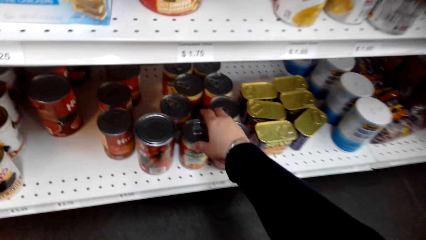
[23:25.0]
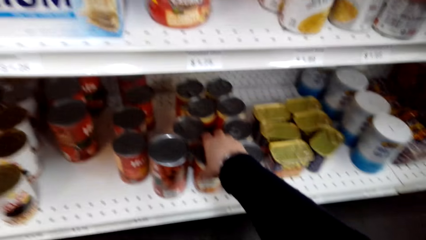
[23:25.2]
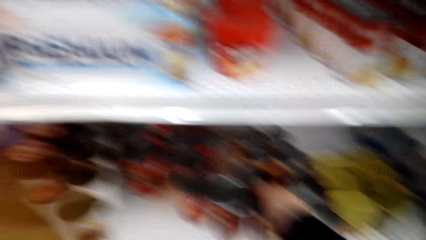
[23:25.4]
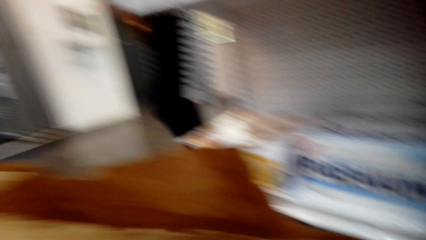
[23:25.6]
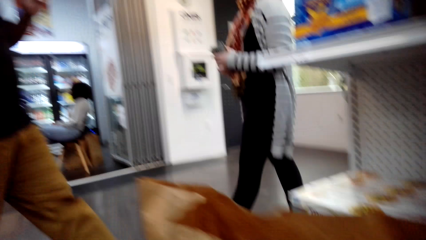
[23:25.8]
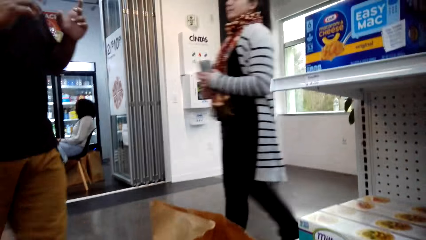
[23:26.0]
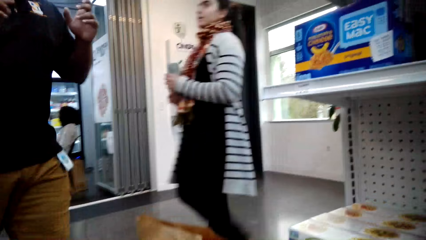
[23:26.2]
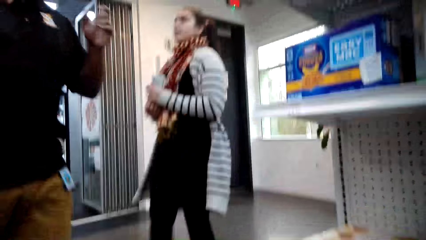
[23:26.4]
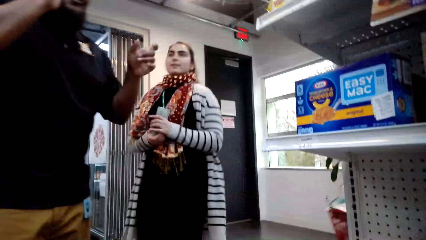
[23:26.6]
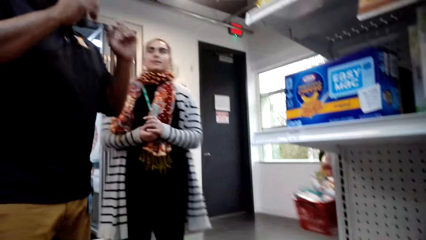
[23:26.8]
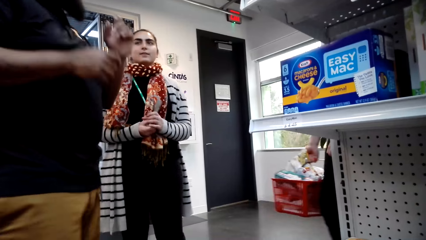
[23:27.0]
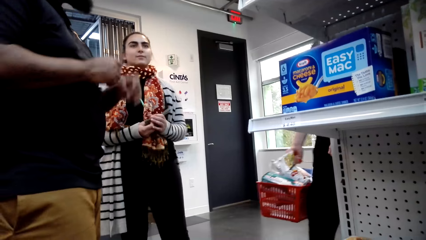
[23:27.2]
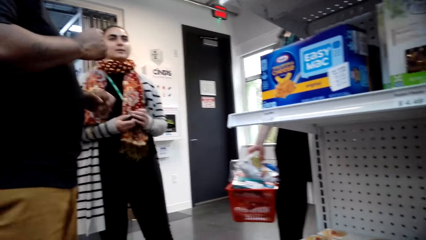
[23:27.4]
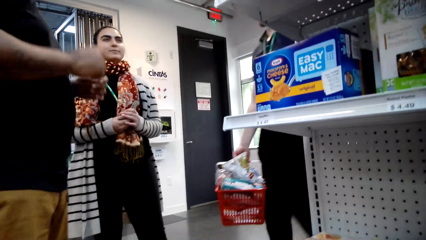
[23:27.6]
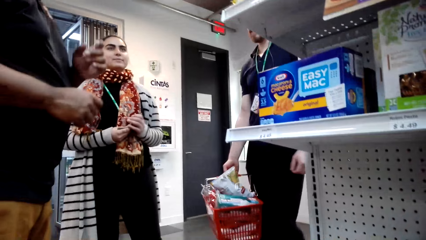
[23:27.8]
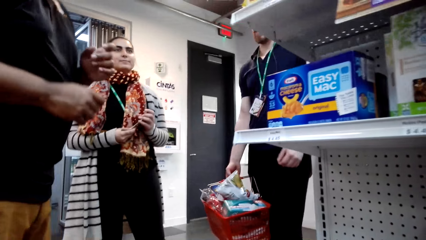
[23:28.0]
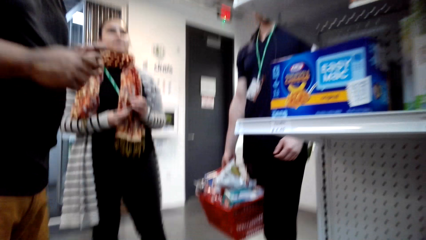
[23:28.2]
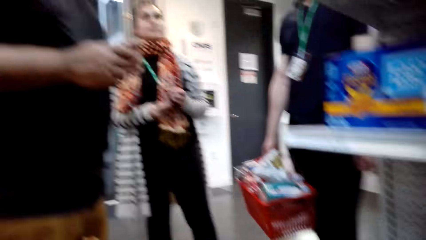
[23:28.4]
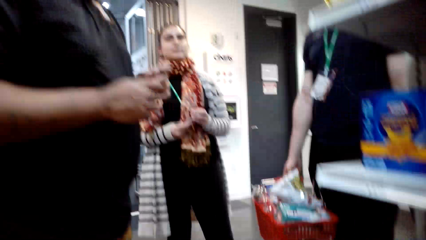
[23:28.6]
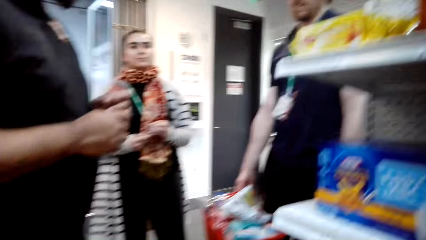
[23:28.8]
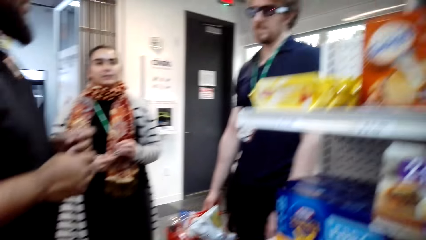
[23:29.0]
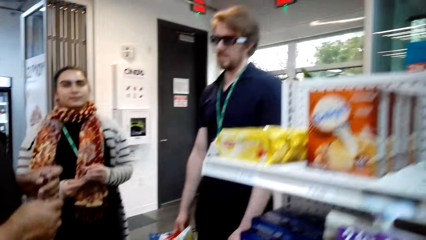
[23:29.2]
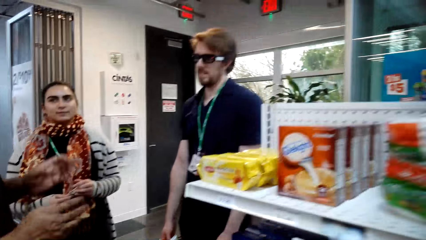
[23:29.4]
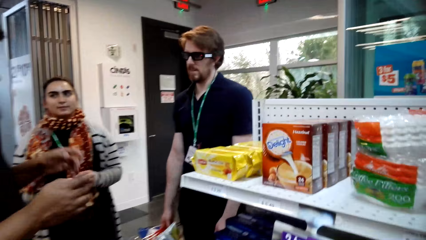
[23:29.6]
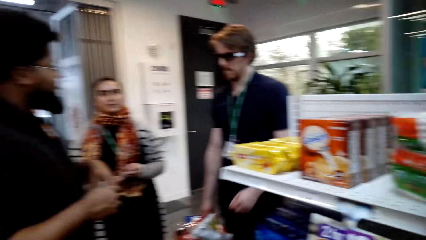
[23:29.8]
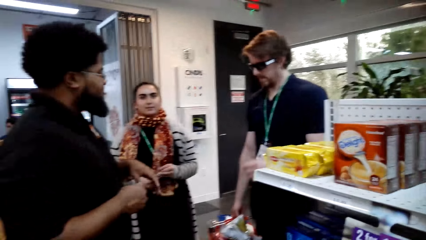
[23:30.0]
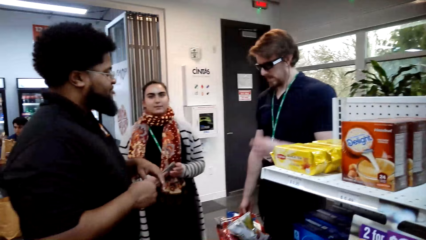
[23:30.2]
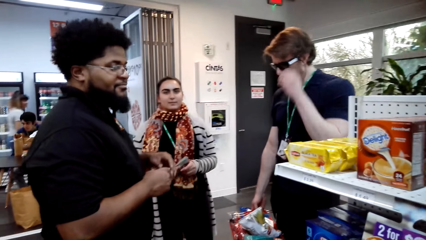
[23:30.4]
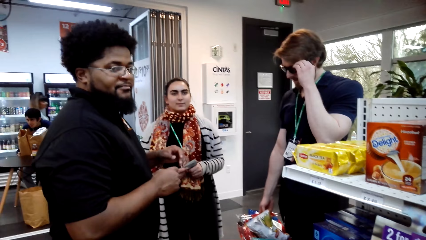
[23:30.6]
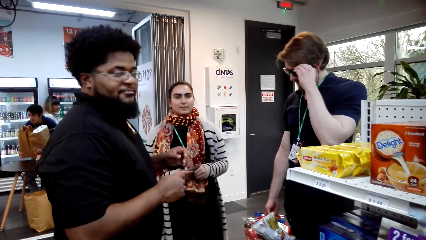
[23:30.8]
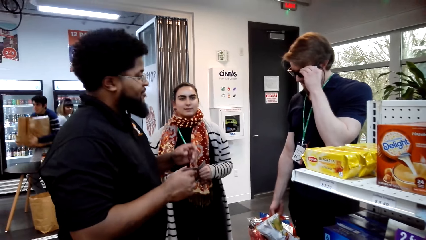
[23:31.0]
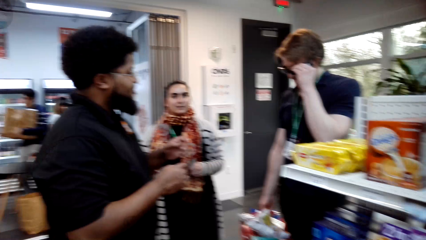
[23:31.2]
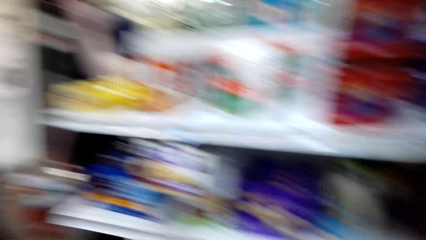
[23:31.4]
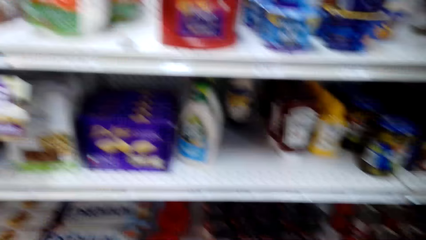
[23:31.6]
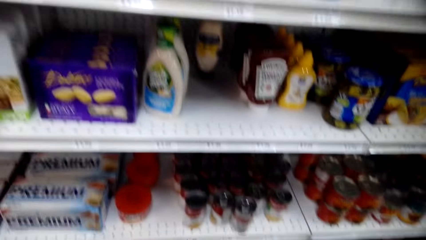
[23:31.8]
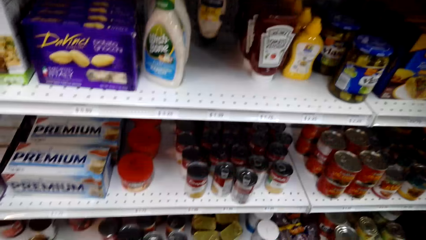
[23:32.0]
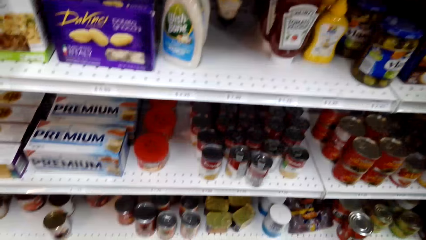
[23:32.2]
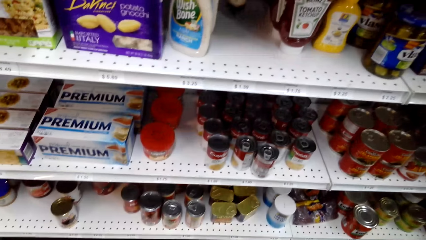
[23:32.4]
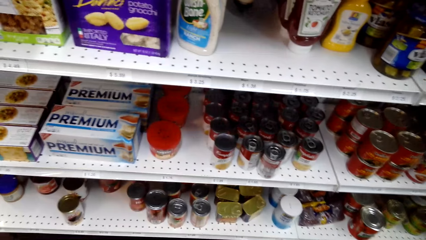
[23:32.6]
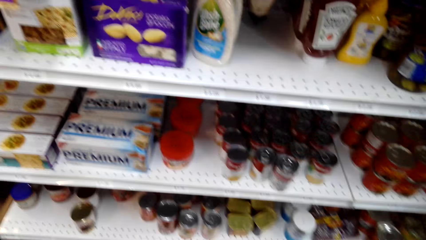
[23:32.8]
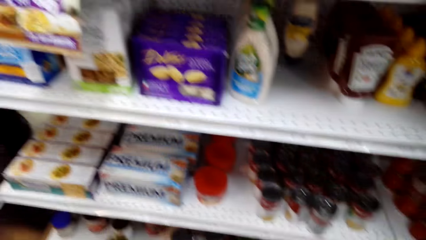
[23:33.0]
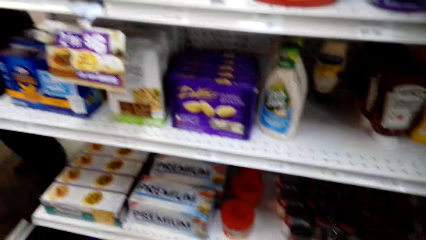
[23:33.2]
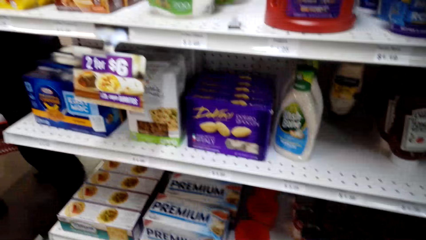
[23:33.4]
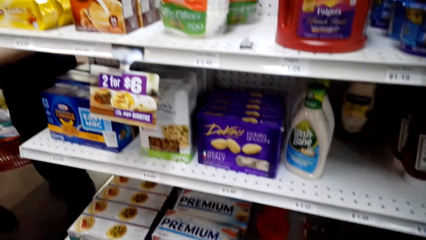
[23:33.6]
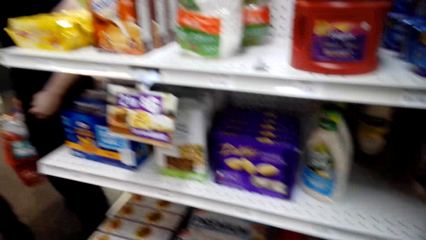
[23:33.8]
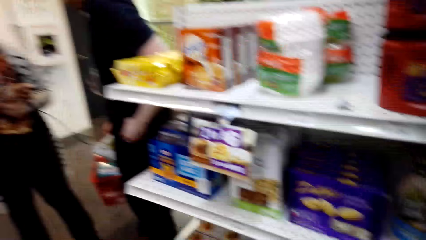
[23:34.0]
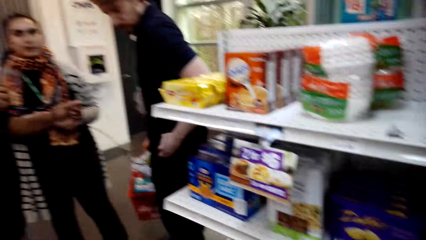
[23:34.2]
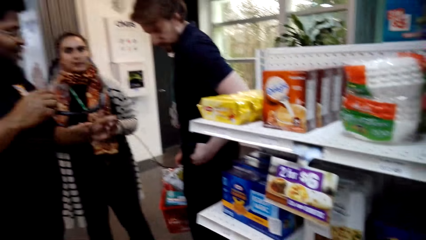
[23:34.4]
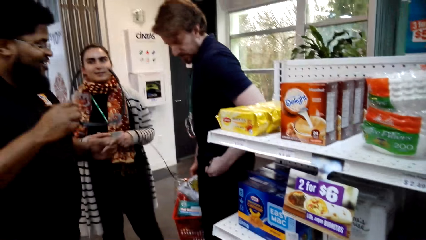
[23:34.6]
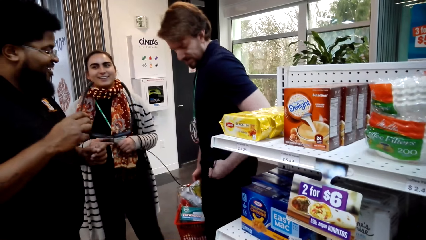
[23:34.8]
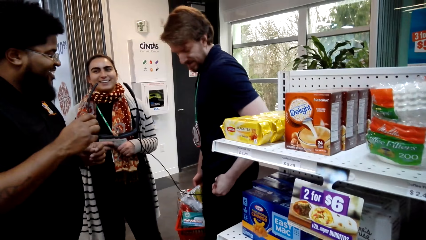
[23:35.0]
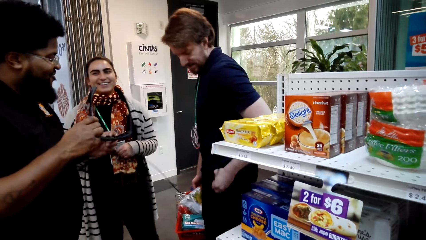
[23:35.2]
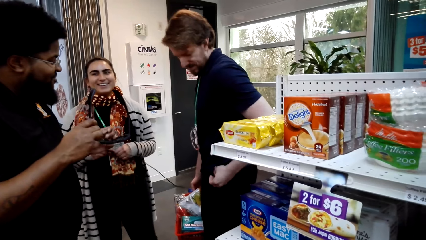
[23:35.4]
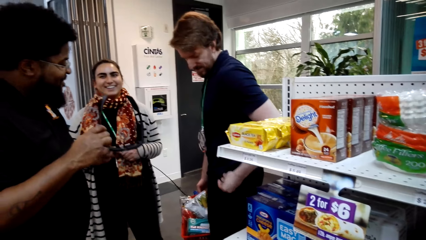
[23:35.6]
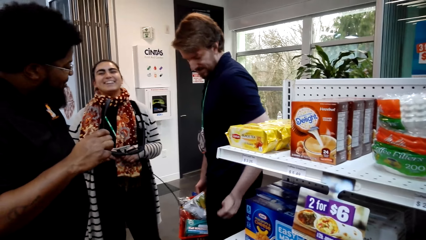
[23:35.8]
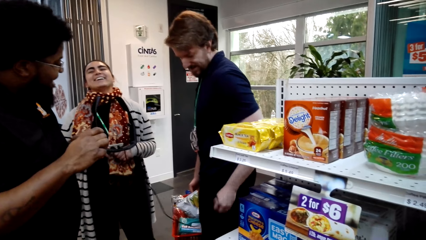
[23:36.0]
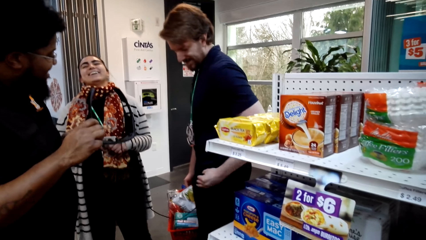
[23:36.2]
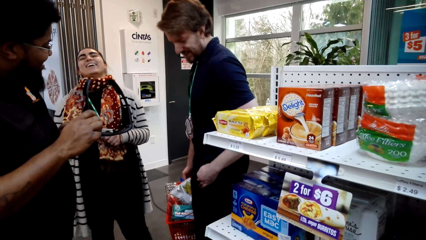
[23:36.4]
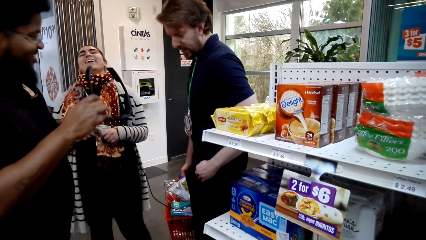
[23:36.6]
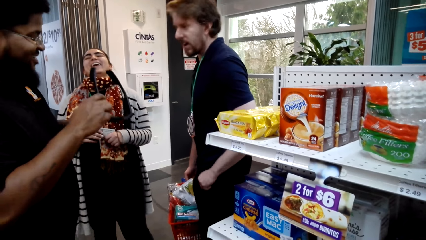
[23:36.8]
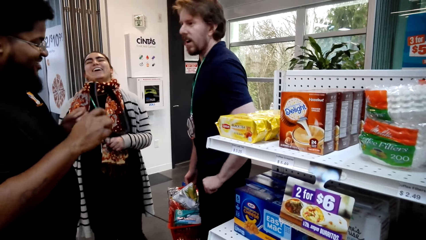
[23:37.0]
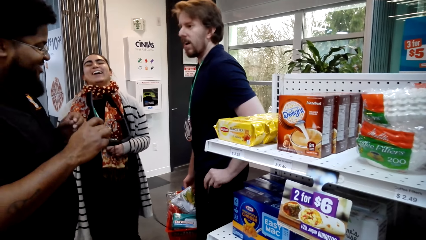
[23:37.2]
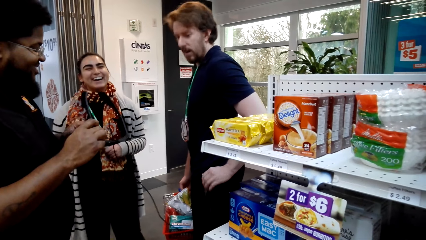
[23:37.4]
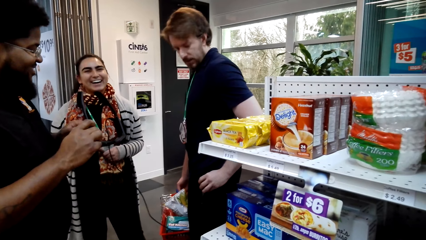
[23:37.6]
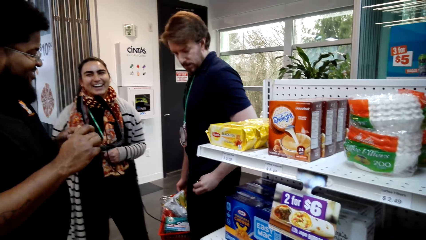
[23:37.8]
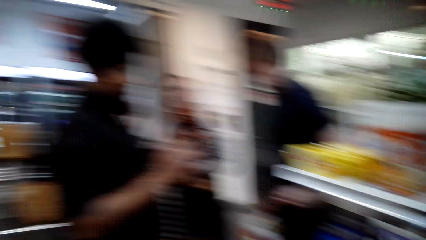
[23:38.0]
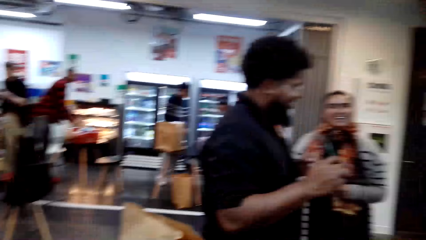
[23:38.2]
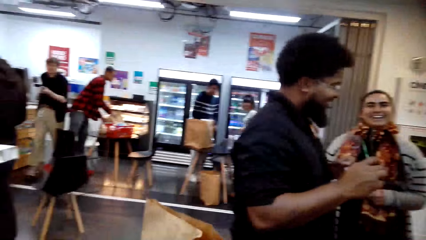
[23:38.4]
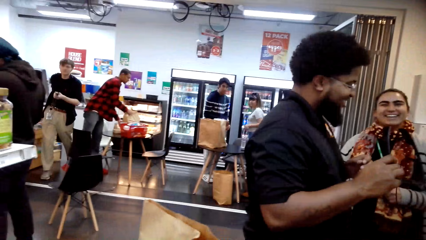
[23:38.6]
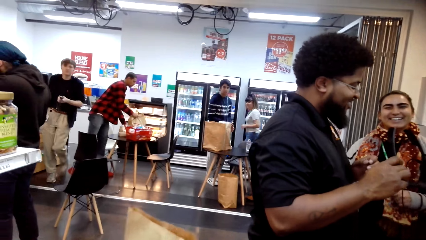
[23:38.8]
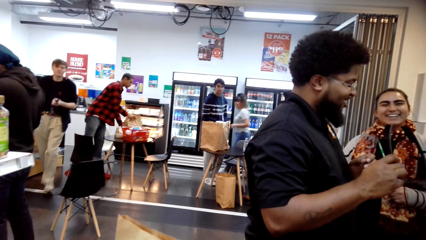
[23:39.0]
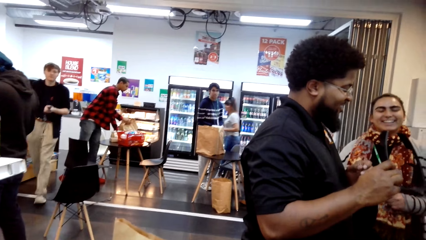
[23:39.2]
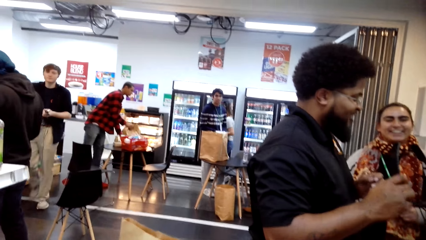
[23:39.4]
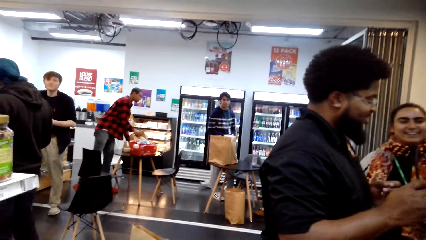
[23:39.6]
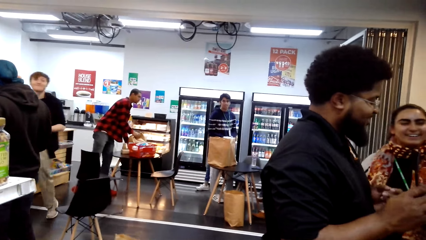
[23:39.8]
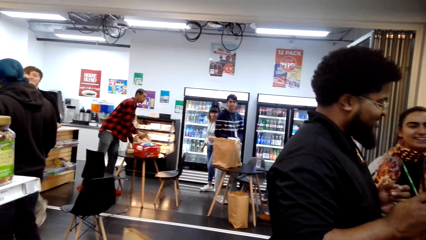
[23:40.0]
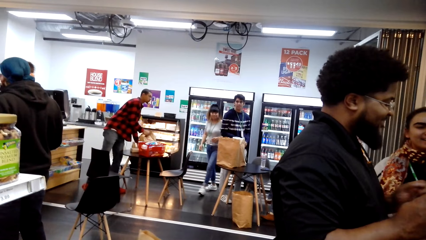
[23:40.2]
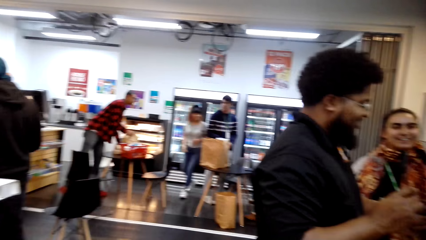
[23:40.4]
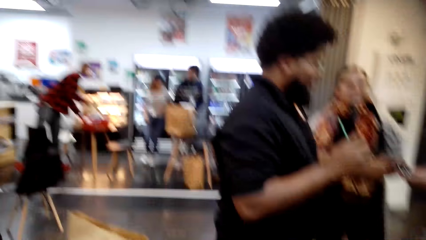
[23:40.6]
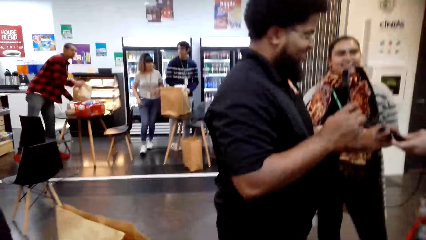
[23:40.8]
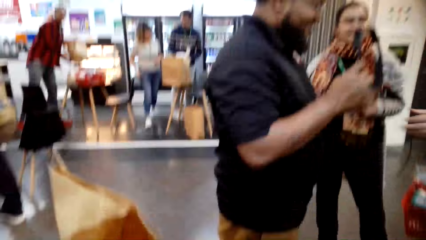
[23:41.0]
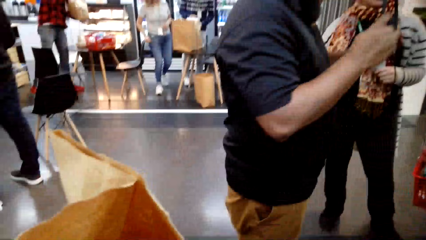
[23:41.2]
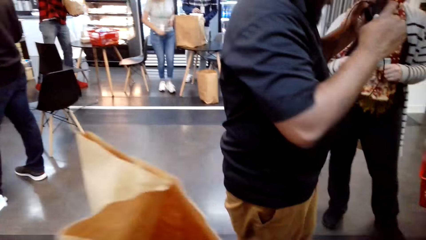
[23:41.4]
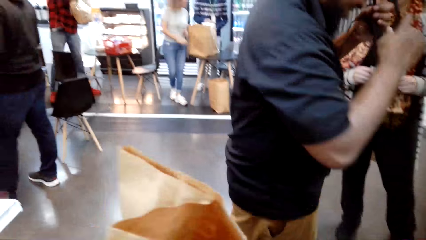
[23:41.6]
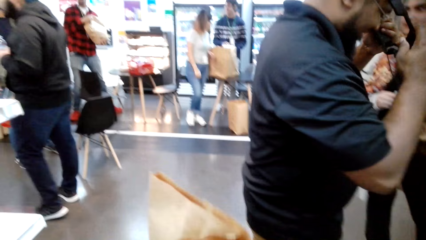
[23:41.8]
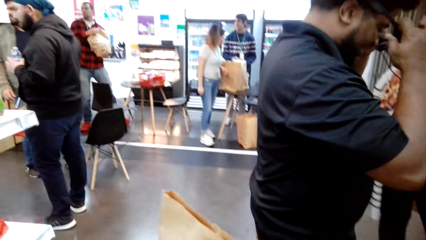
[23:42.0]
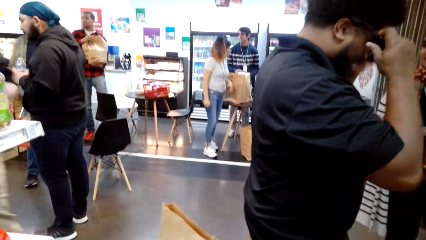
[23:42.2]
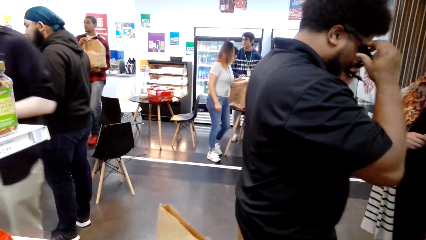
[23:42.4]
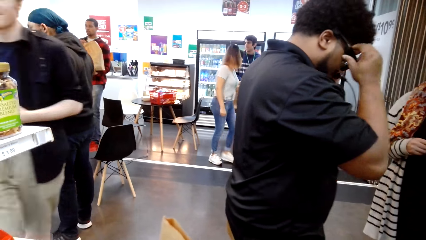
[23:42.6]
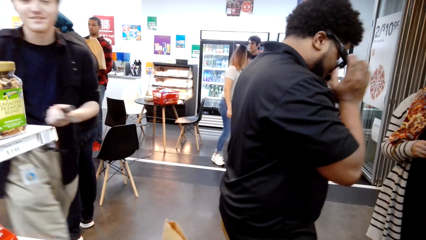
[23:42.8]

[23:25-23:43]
The camera wearer picks a tin from the shelf with his right hand. He looks around the supermarket. He lifts the package.
